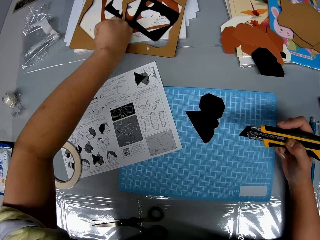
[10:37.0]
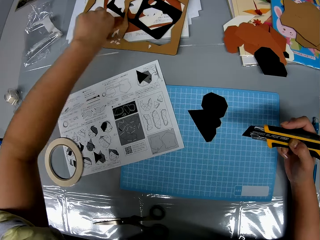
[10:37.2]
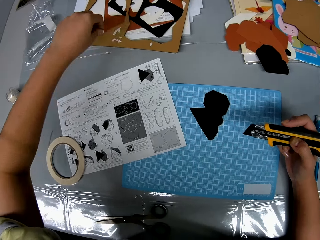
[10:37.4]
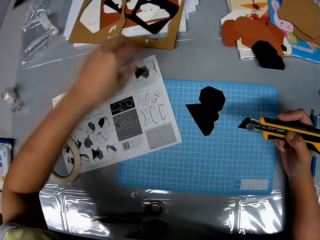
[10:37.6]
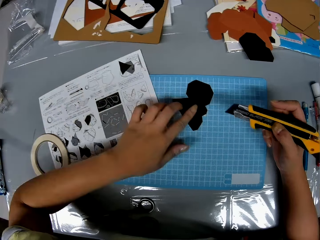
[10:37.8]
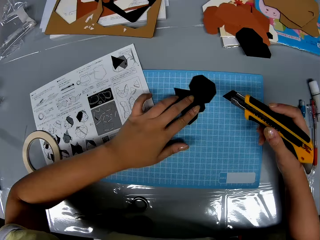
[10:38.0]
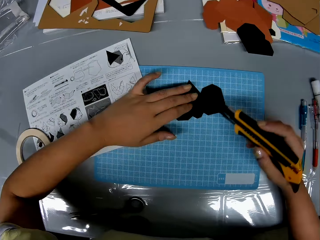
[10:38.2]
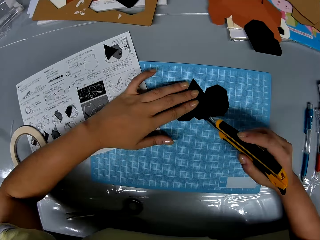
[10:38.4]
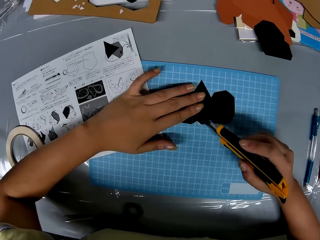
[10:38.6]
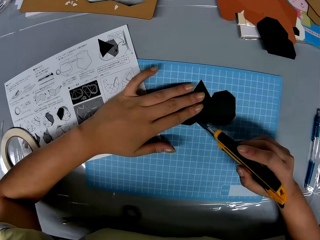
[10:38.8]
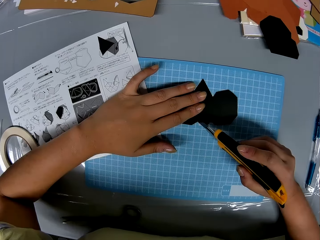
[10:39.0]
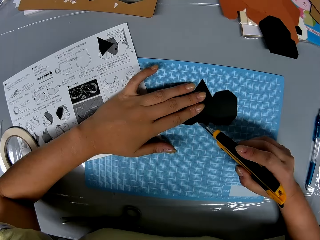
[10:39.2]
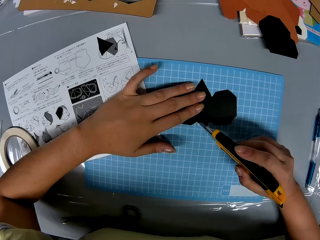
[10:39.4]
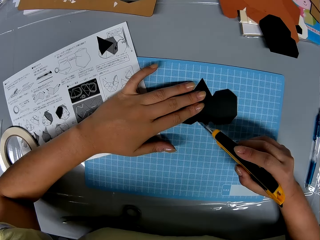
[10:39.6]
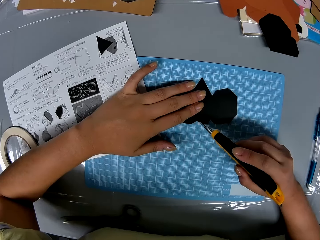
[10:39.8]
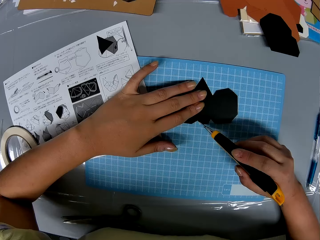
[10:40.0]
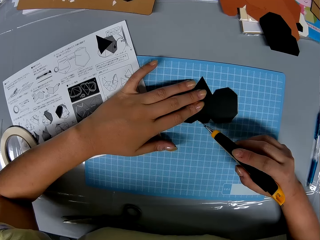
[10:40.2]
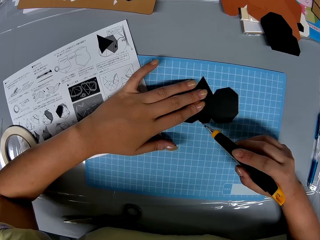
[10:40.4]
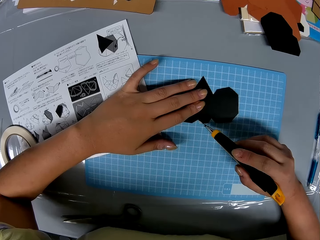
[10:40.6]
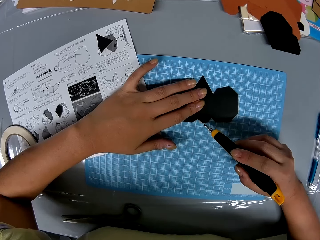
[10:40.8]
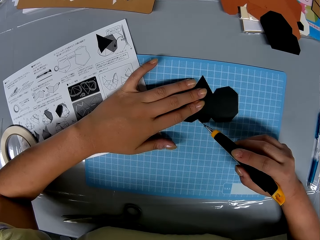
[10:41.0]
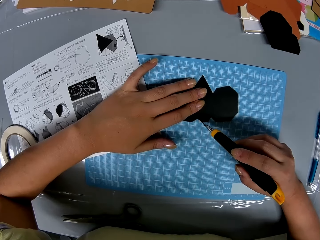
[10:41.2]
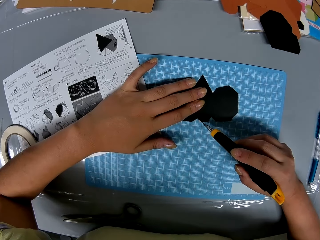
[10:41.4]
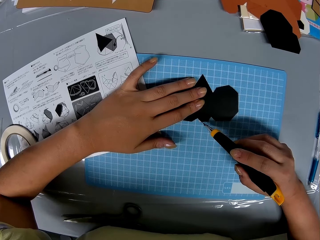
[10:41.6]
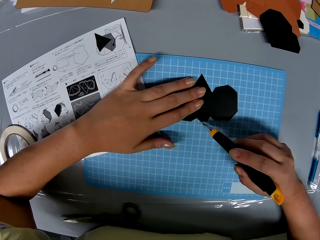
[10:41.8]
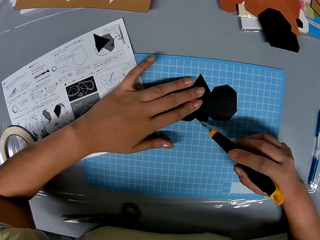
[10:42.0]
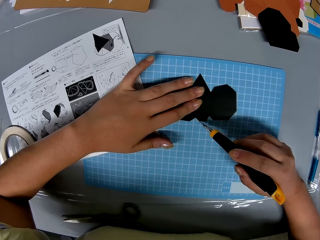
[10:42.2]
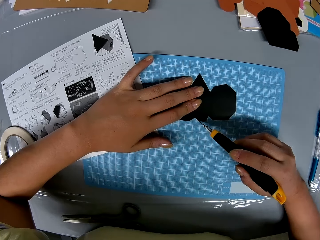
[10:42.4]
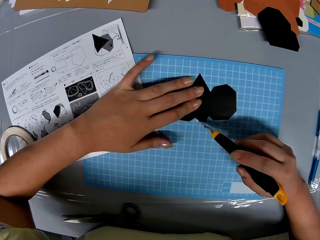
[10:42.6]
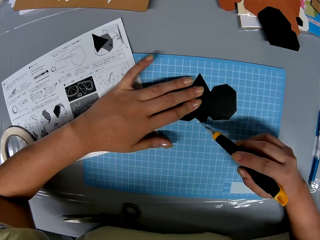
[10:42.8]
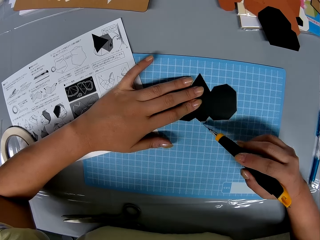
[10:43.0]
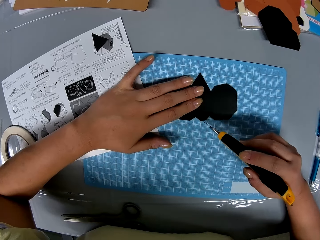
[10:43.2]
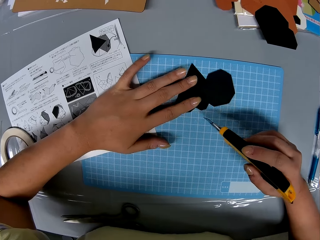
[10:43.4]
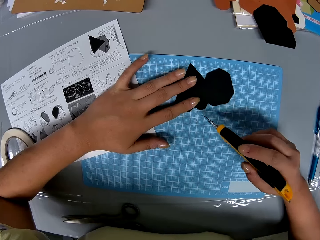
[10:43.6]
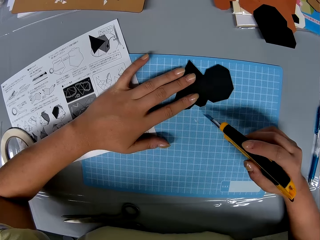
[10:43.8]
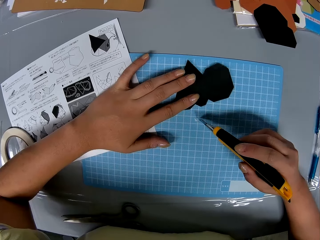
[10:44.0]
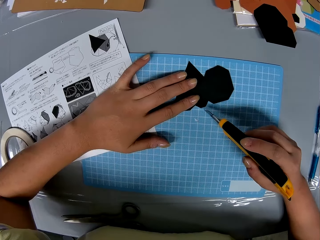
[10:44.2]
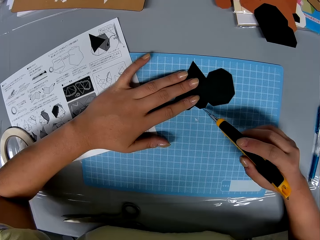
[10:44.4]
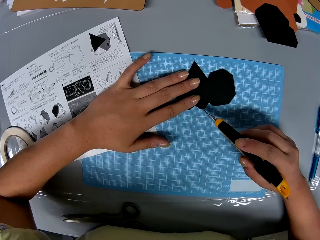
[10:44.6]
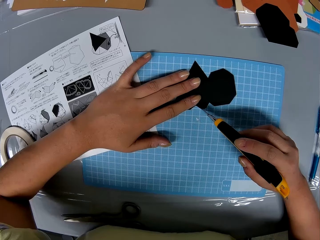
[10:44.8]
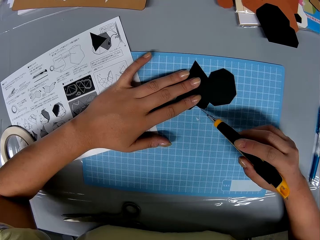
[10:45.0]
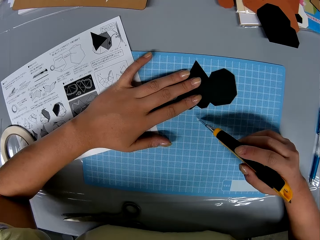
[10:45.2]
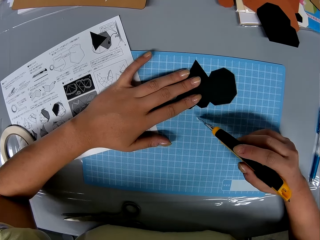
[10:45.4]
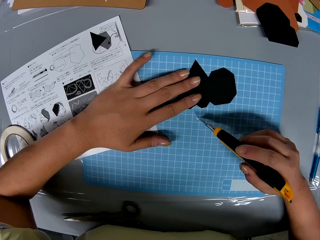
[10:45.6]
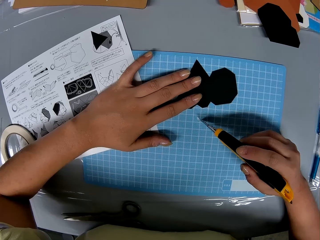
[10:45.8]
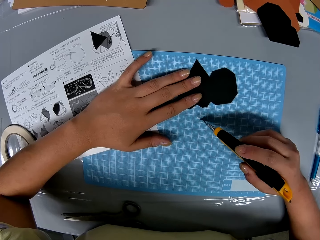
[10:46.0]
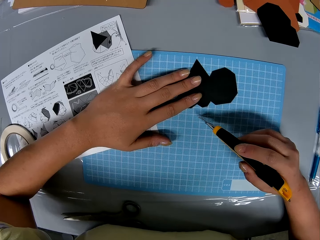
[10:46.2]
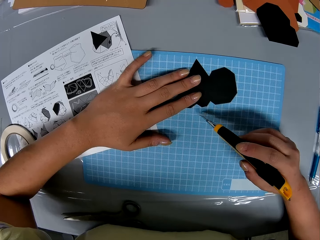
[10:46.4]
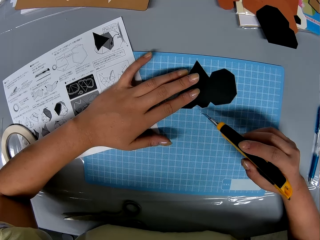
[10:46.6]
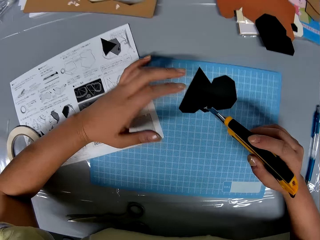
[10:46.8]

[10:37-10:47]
The camera wearer holds the piece of paper to the cutting sheet with her left hand. She cuts the tape off the piece of paper with the retractable blade knife.

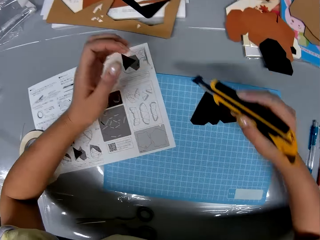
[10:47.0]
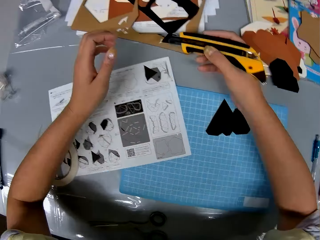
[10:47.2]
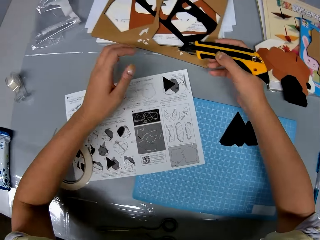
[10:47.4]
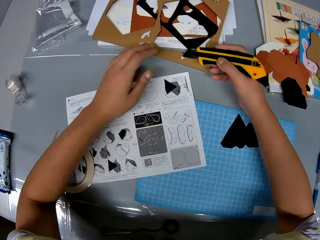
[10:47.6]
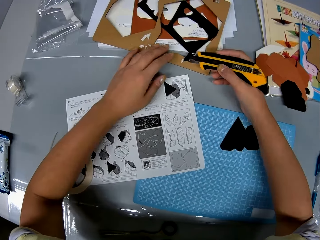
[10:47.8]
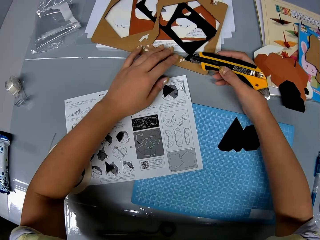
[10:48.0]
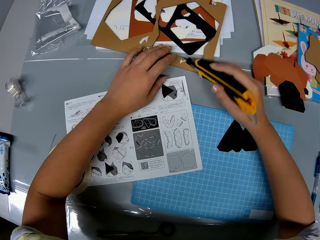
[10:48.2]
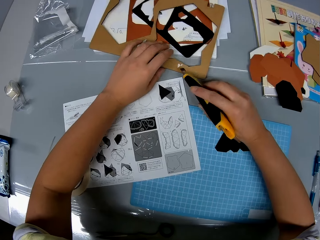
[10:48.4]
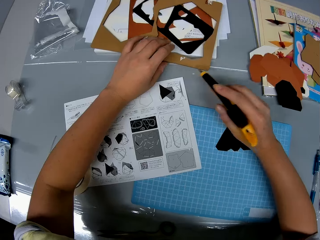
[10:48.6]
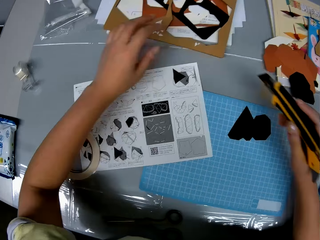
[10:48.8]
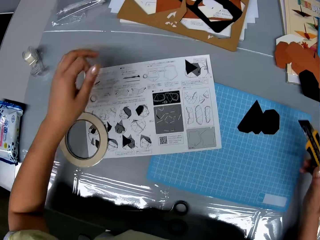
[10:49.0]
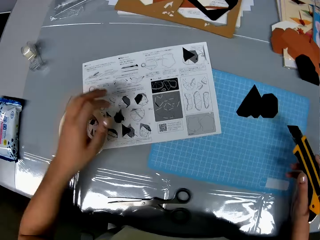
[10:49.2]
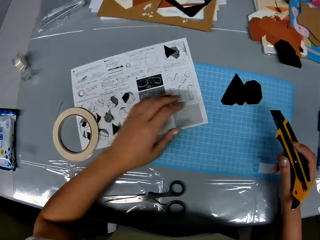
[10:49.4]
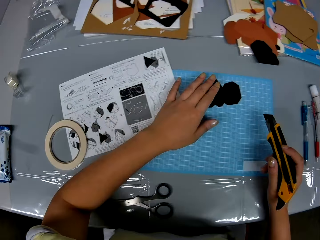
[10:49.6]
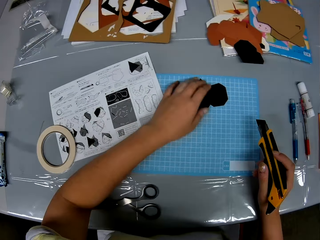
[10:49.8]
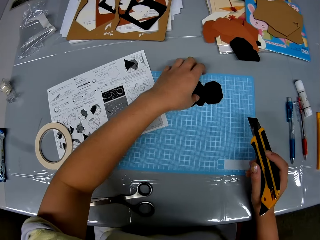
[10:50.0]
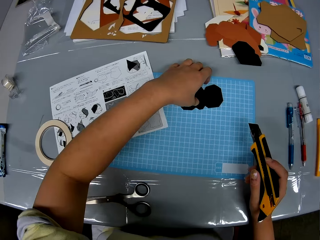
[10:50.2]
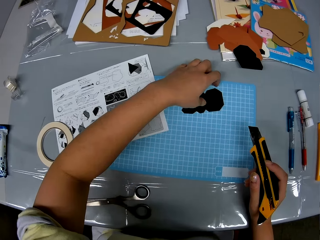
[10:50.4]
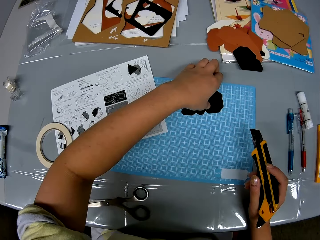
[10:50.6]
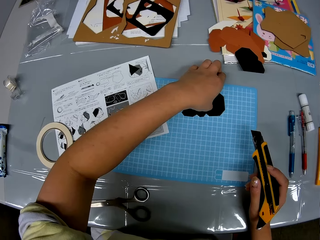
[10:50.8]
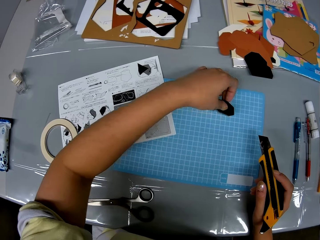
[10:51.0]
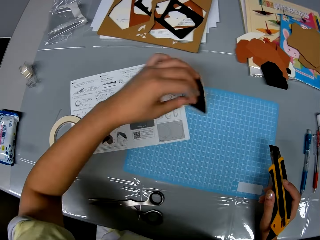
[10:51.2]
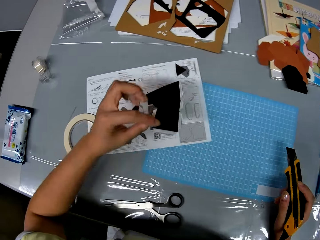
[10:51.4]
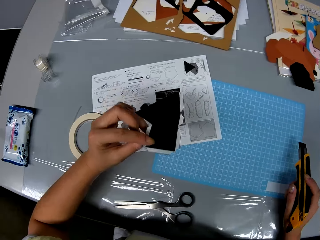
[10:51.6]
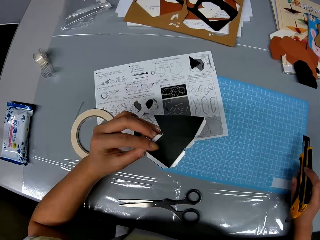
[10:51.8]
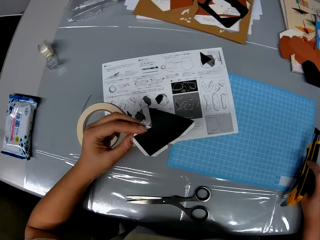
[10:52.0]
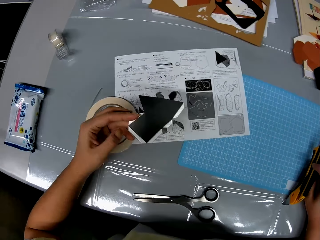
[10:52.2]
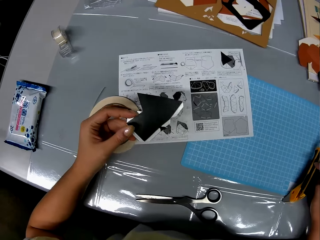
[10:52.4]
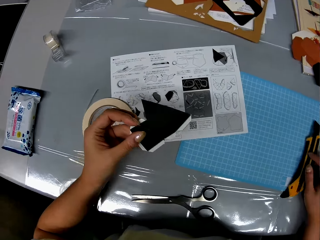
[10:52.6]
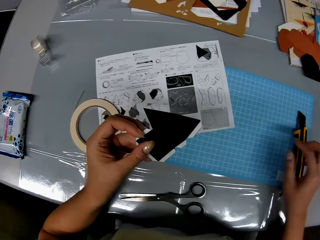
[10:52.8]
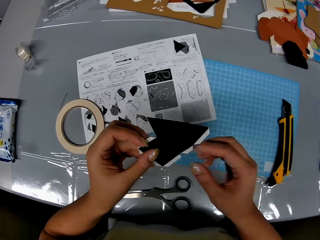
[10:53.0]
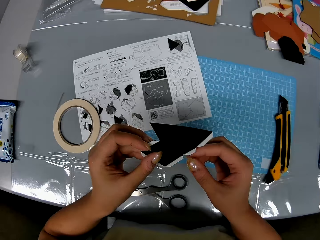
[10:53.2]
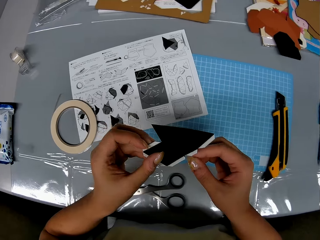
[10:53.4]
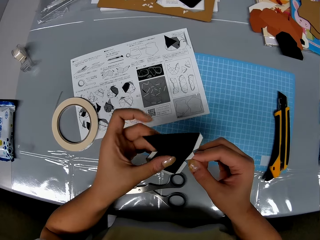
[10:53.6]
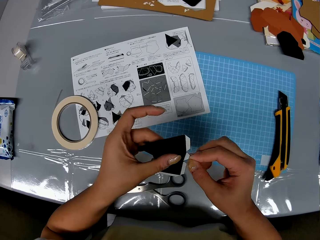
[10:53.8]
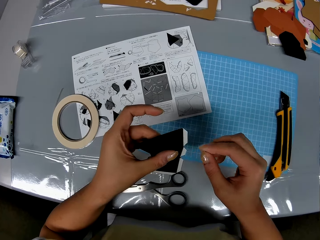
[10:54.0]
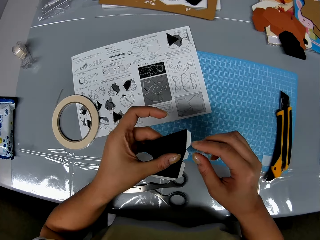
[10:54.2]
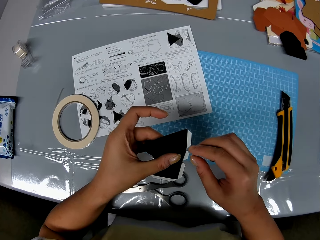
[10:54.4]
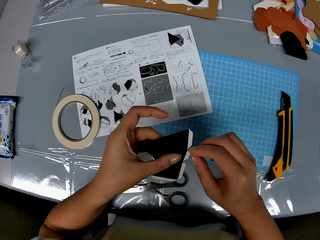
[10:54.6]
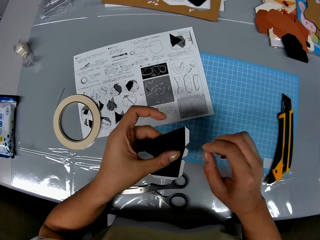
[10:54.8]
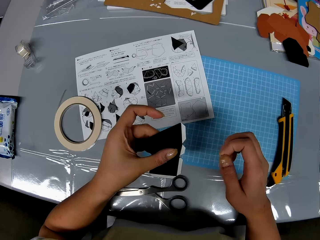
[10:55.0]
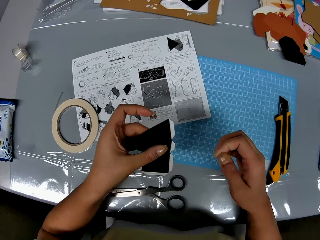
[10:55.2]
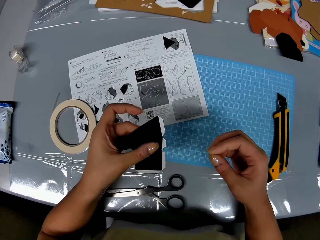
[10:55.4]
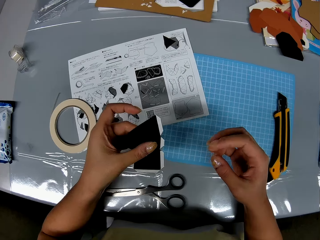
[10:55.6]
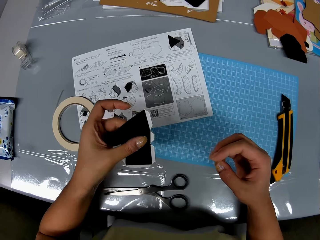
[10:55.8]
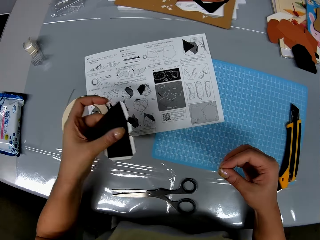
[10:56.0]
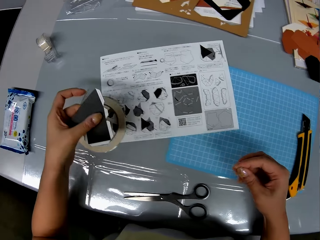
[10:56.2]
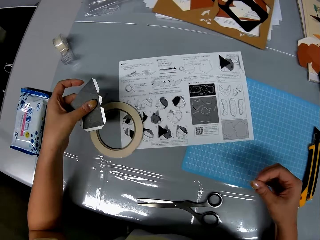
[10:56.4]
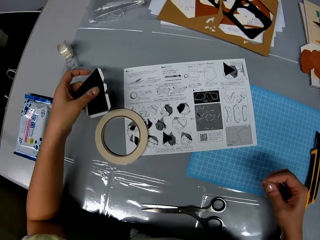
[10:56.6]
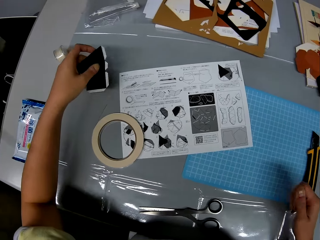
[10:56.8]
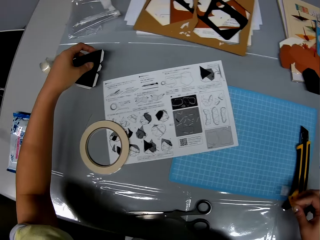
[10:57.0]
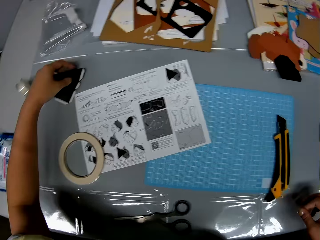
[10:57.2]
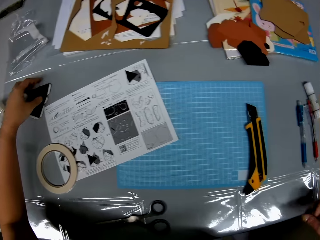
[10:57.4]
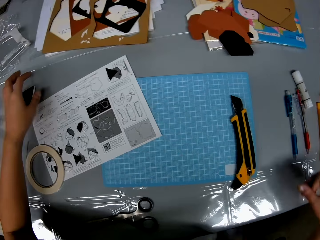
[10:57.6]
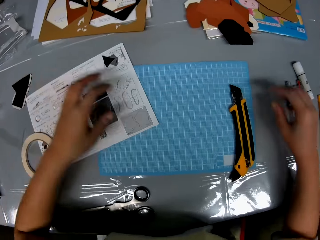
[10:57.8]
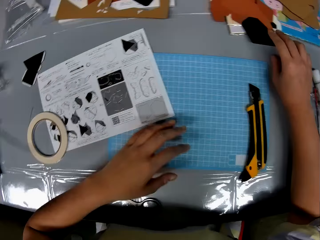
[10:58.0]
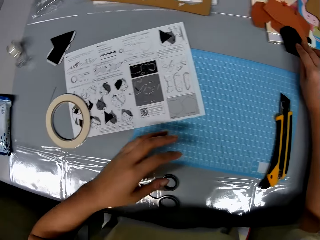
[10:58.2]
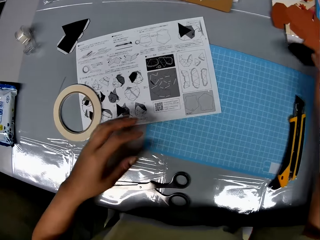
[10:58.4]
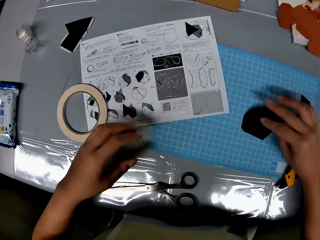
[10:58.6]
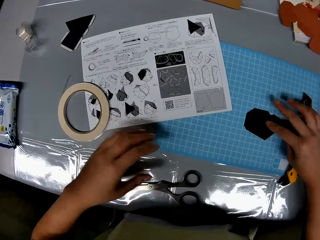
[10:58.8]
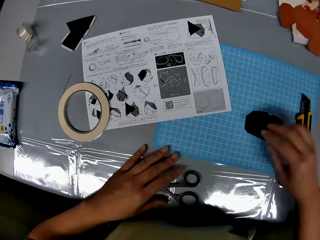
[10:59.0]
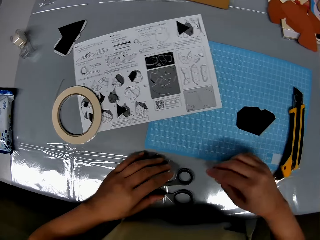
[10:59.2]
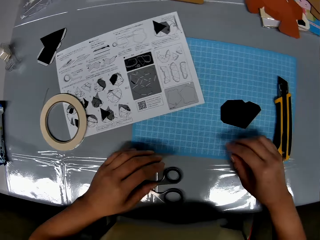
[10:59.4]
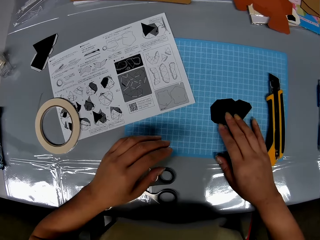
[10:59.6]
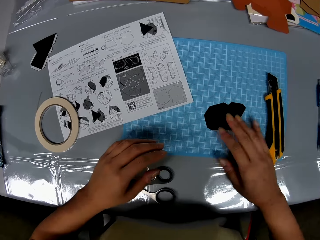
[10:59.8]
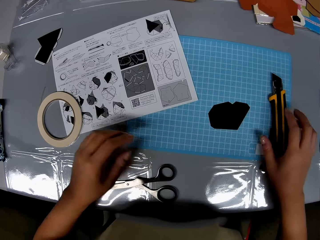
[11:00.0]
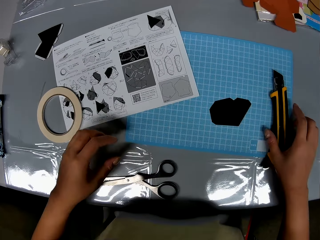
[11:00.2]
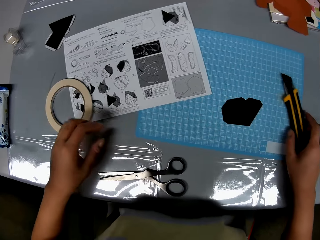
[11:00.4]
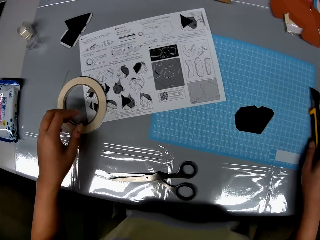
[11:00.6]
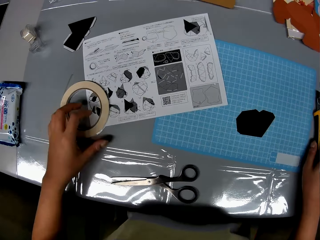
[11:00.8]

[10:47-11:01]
The camera wearer removes the cut pieces from the retractable blade knife with her left hand. She puts the litter among other wastes. She picks up the piece of paper from the cutting sheet with her left hand. She holds the paper in hand. She drops the retractable blade knife on the cutting sheet. She cleans the piece of paper with both hands. She removes litter on the paper. She drops the piece of paper on the table with her left hand. She picks up another piece of paper from the table with her right hand. She drops the piece of paper on the cutting sheet.
